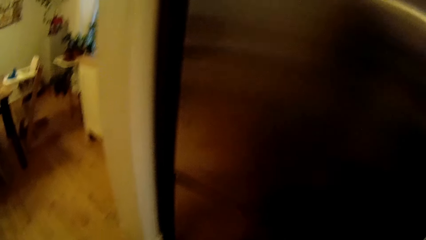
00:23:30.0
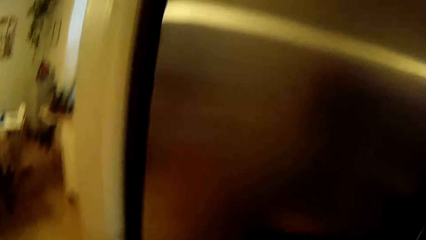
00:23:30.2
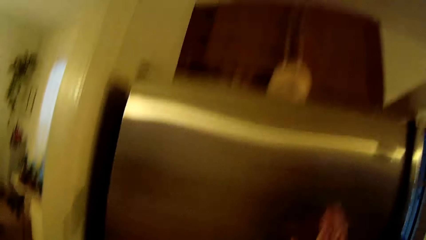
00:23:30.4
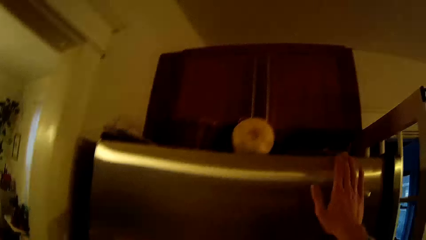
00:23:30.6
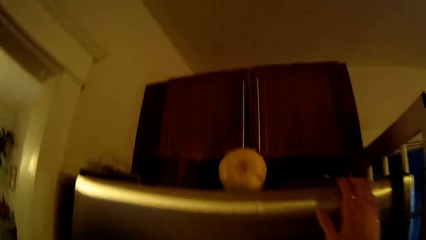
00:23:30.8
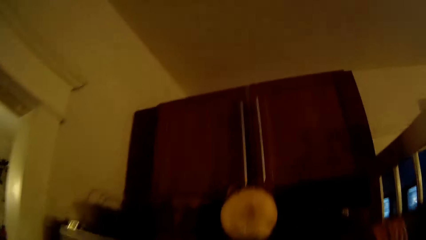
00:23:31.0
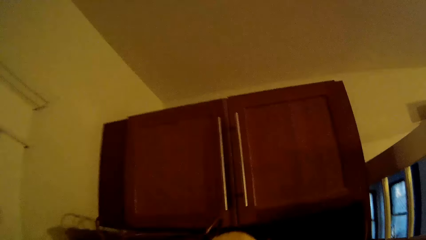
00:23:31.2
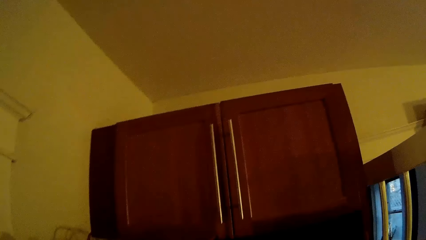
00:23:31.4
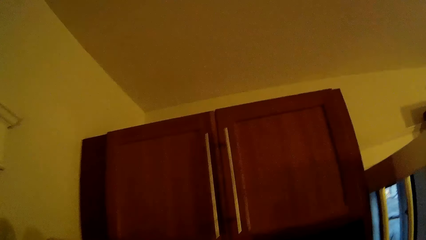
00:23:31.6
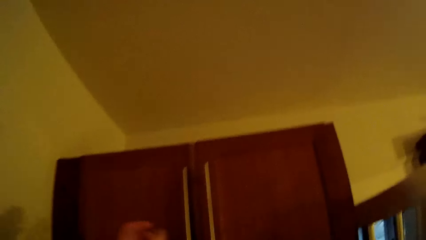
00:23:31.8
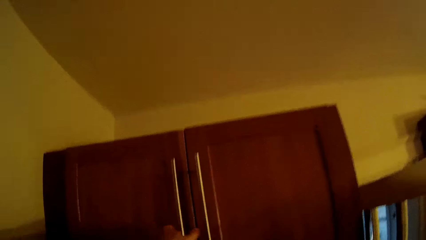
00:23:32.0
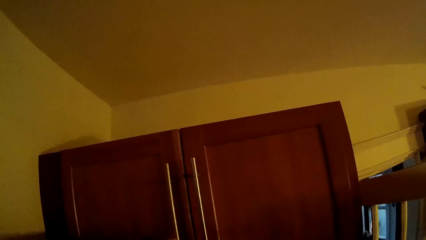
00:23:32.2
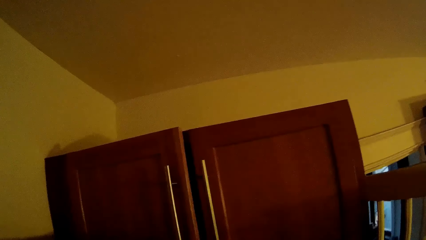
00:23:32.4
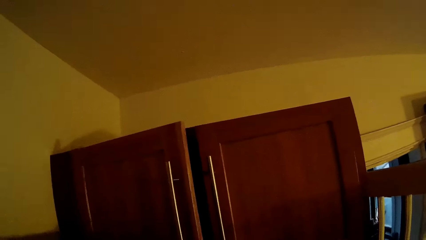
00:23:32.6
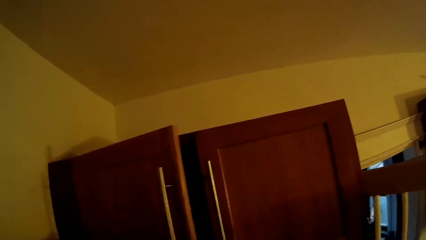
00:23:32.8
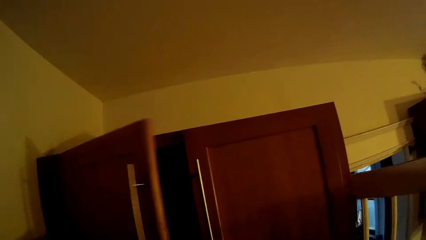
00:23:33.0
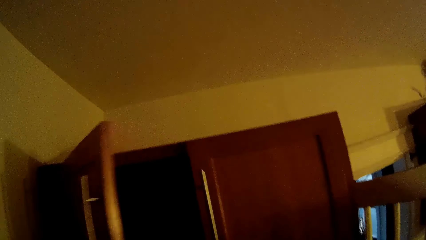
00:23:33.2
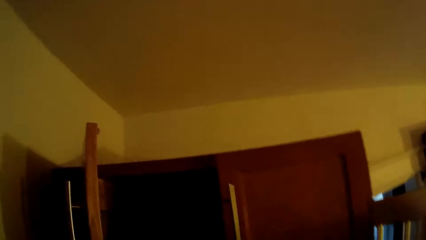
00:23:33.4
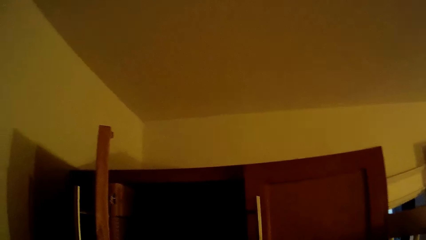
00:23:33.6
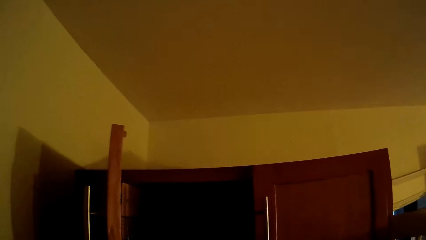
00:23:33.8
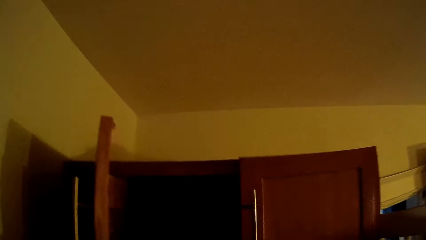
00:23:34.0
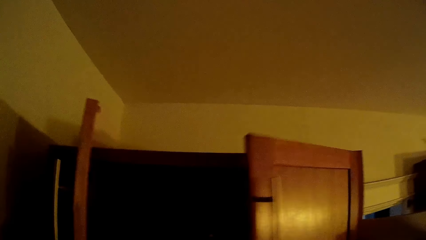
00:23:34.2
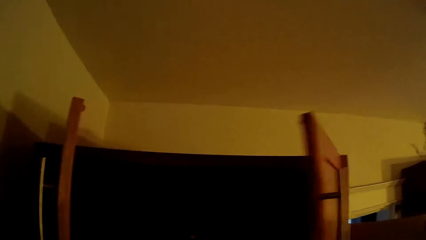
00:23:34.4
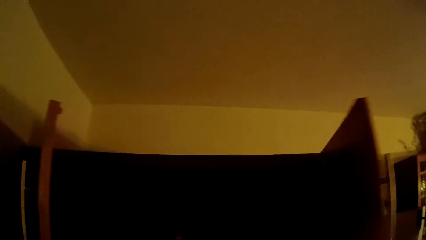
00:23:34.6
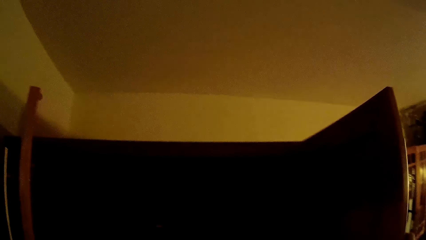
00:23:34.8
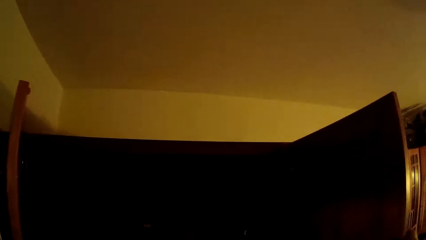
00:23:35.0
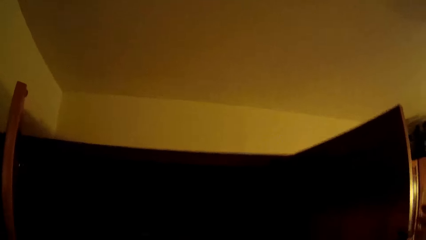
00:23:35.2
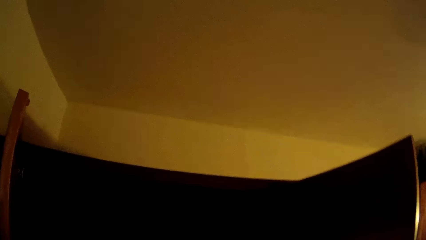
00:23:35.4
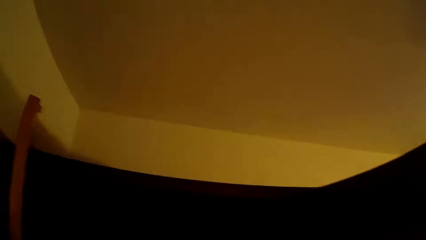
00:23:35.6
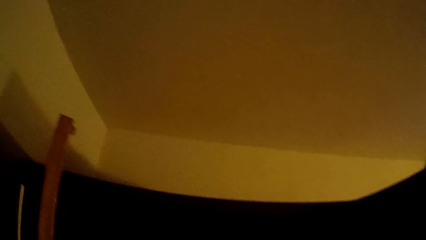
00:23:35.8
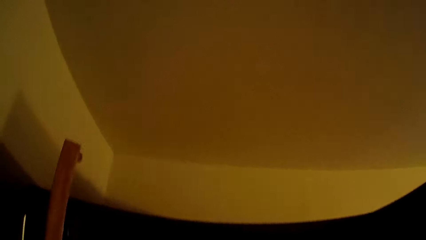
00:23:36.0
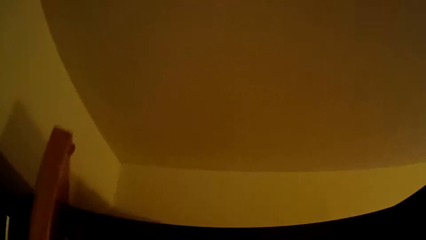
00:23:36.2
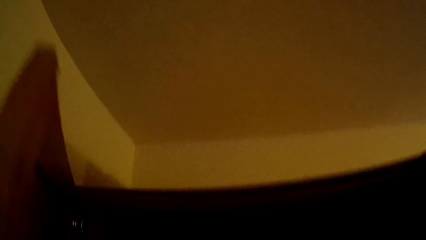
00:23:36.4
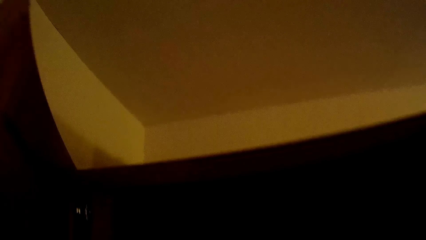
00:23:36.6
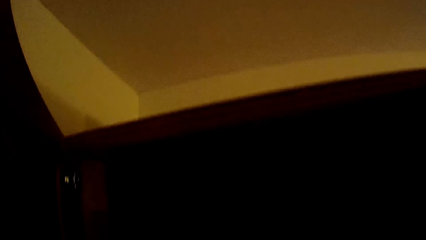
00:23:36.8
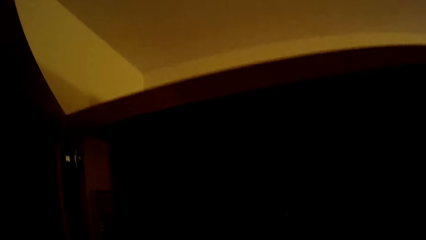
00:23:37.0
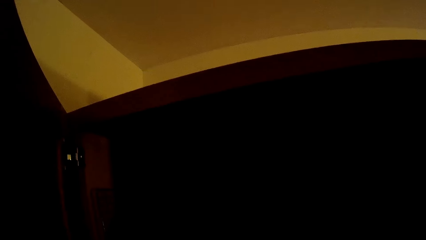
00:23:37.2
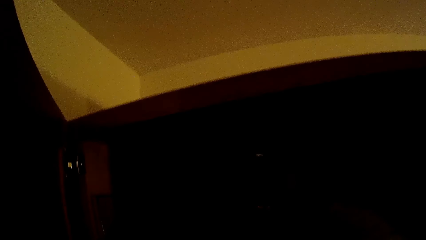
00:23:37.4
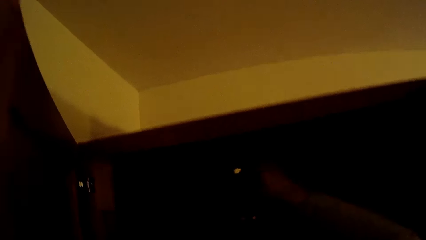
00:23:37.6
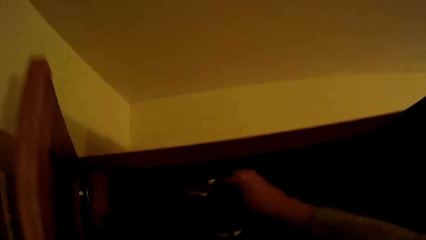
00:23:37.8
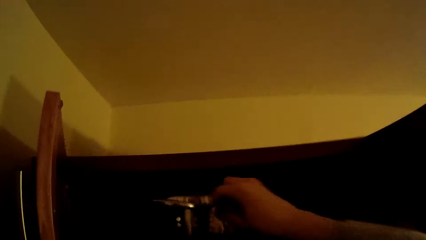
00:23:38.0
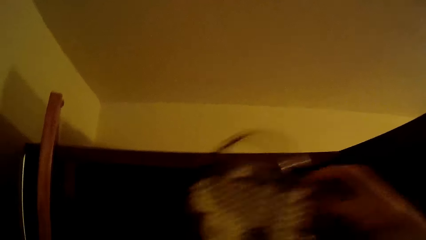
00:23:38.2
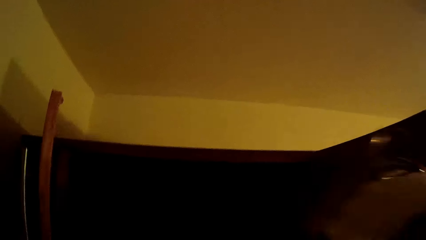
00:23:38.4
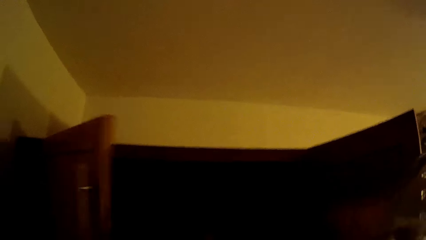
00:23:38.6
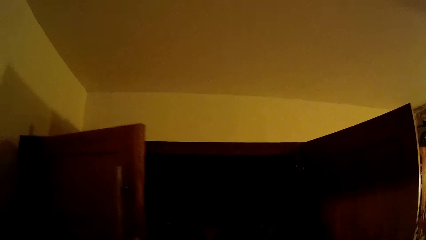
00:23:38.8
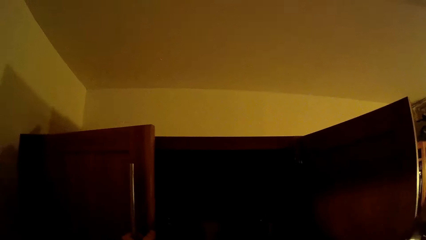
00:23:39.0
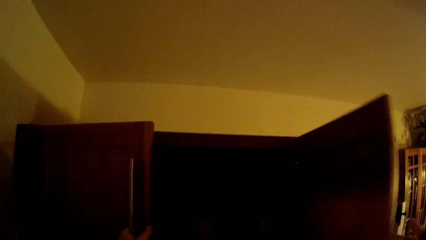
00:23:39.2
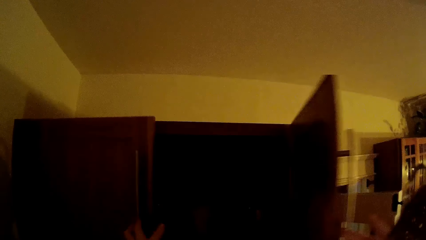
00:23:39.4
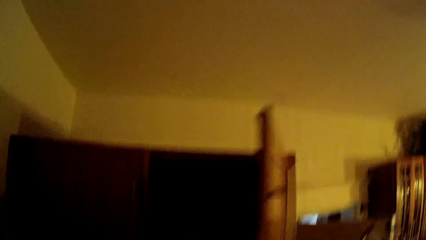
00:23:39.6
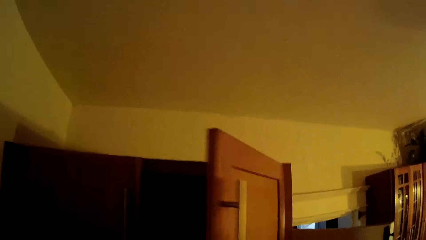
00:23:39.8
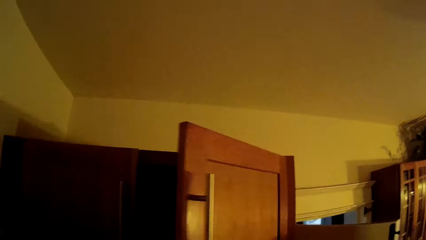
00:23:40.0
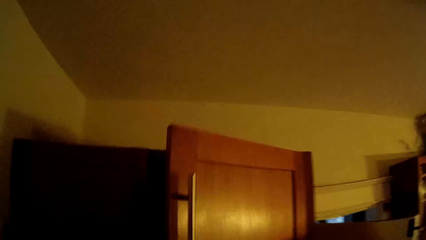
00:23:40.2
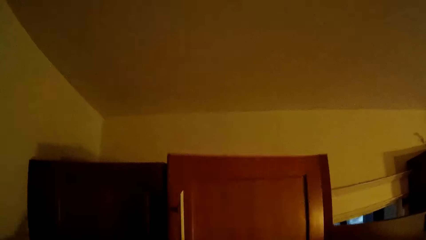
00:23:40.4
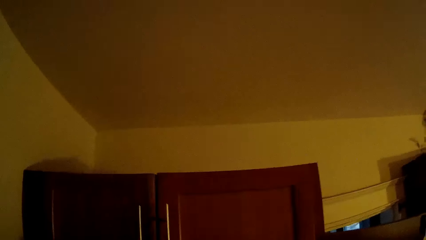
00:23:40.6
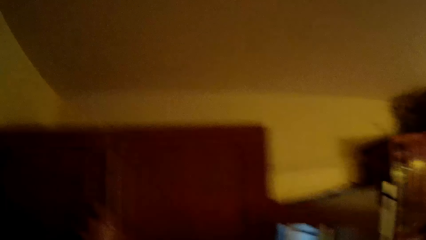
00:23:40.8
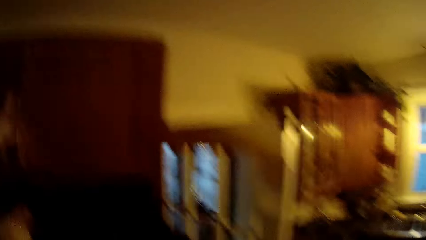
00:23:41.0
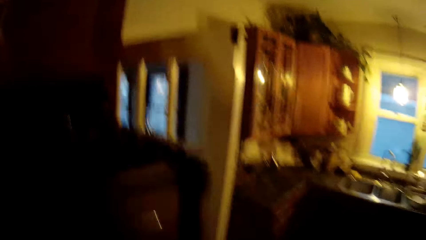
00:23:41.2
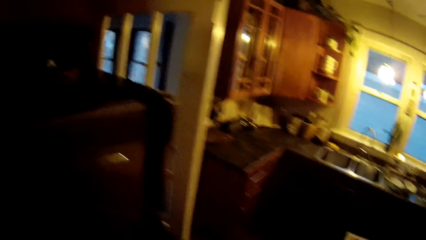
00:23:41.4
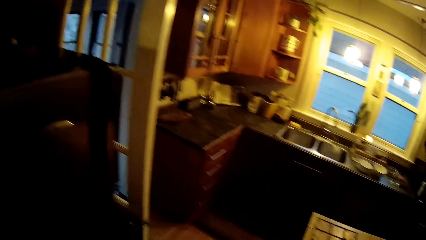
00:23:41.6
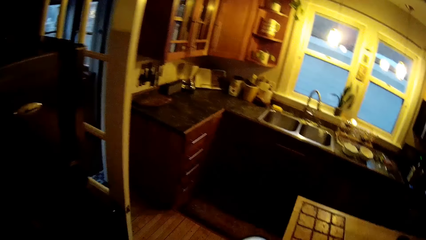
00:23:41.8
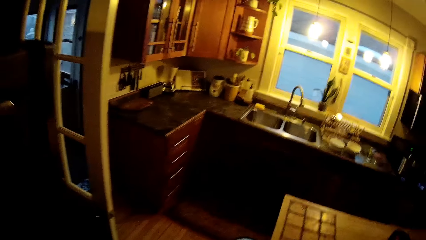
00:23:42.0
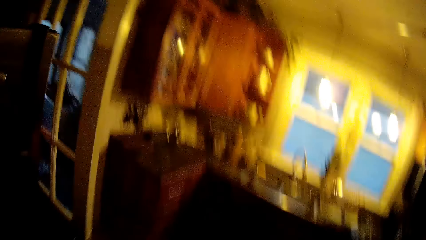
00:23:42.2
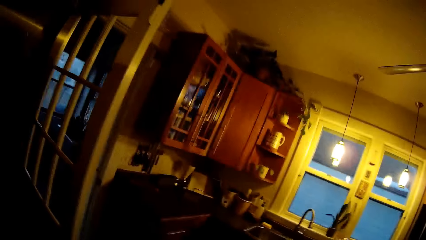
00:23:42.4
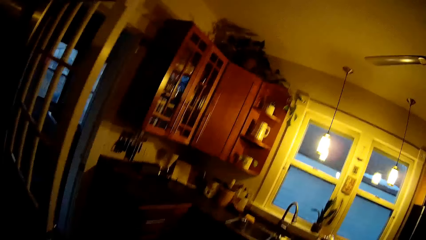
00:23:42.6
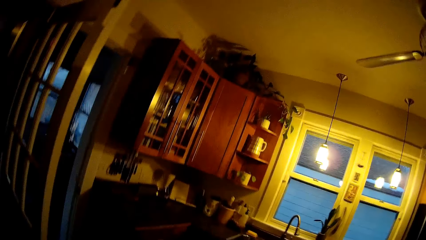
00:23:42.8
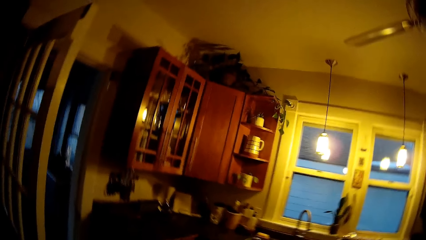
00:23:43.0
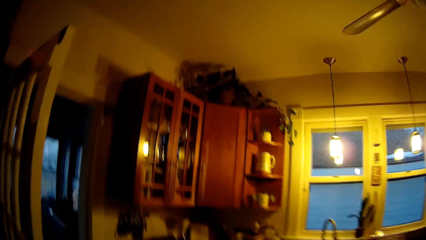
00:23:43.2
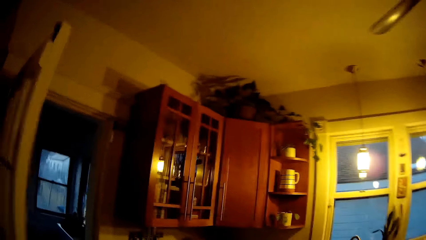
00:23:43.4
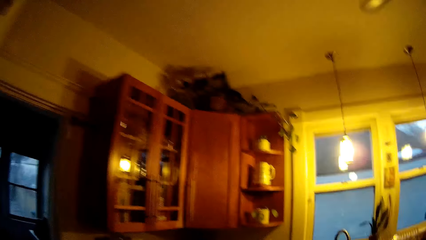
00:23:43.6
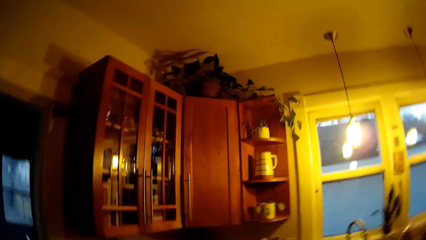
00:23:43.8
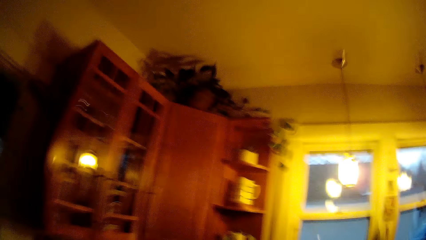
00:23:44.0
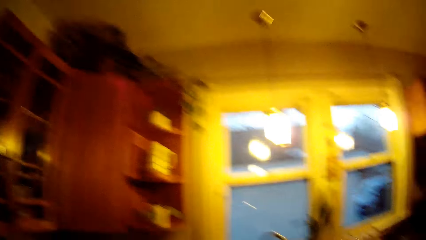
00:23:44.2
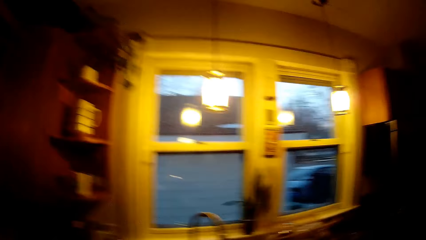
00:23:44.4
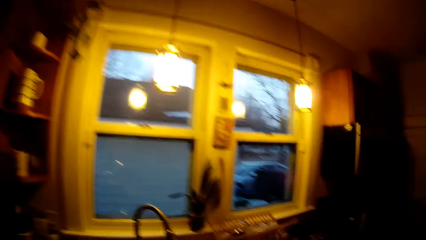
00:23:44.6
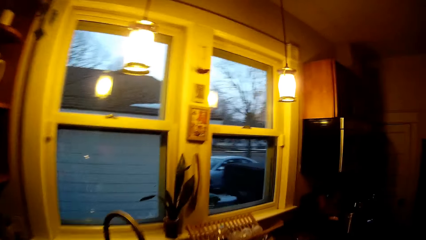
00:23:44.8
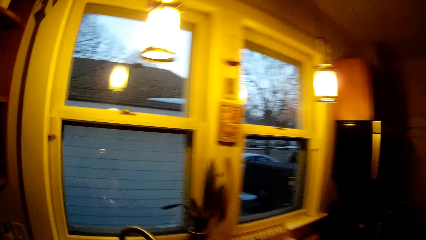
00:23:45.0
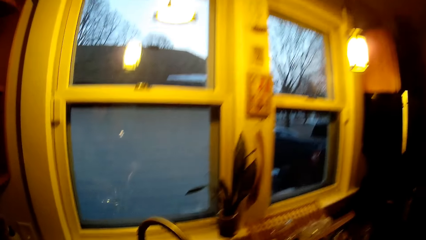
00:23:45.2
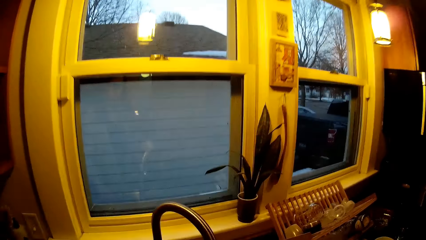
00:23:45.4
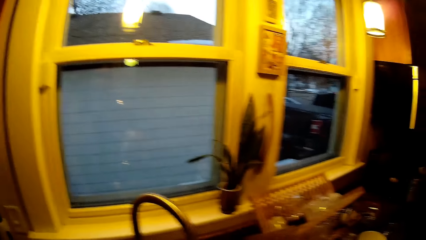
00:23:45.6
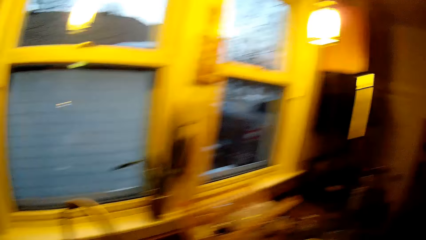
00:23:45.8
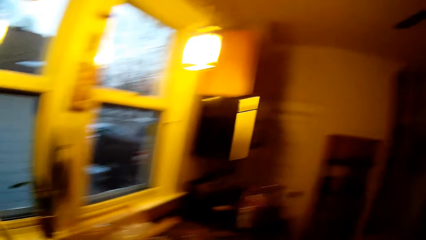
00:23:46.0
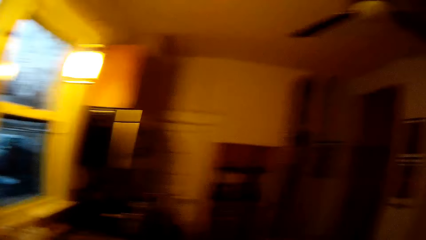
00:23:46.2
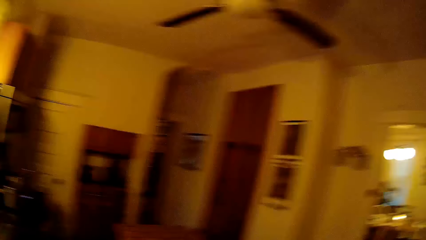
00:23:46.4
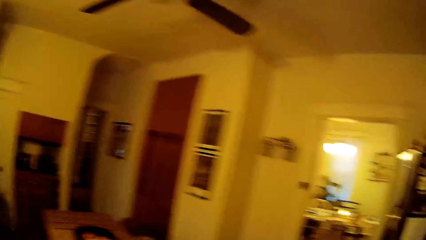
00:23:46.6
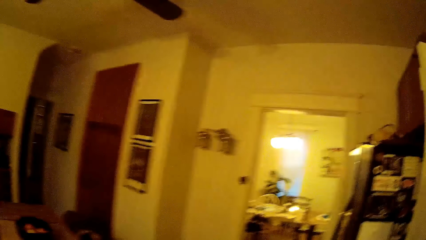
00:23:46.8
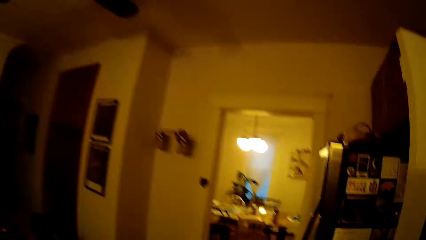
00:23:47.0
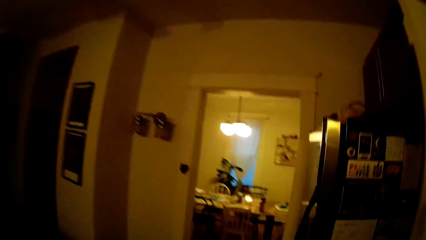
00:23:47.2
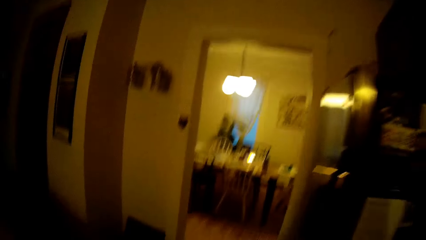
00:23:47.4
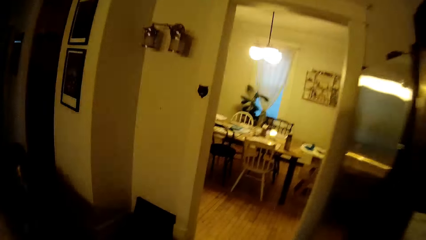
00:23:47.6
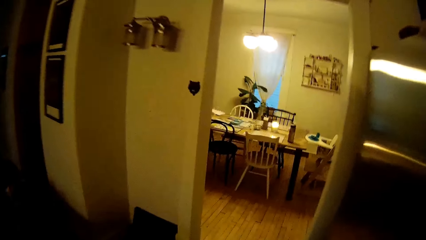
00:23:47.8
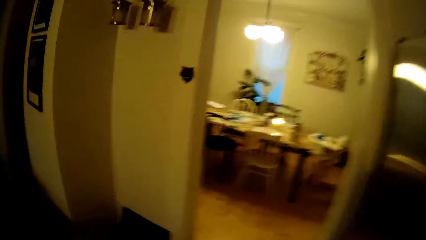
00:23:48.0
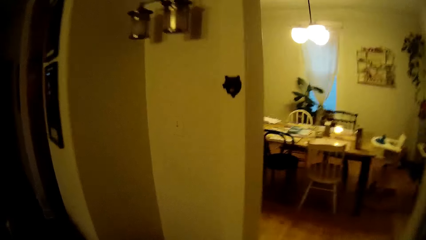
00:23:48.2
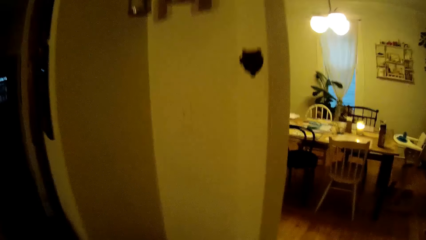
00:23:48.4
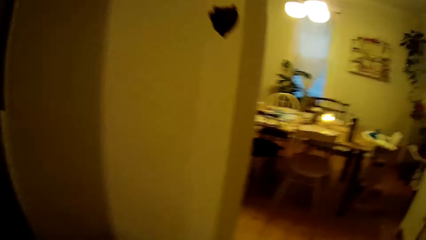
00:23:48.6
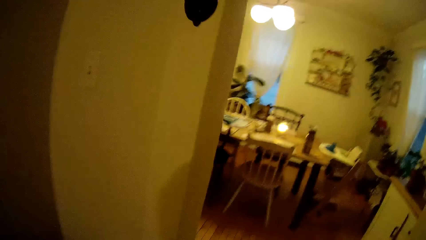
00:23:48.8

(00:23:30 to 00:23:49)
The camera wearer opens a cupboard with her left hand. She opens the cupboard with her right hand. She picks up a pot or cooking pot from the cupboard with her right hand. She closes the cupboard with her left hand. She closes the cupboard with her right hand. She walks in the kitchen. She drops the cooking pot. She walks in the kitchen.
